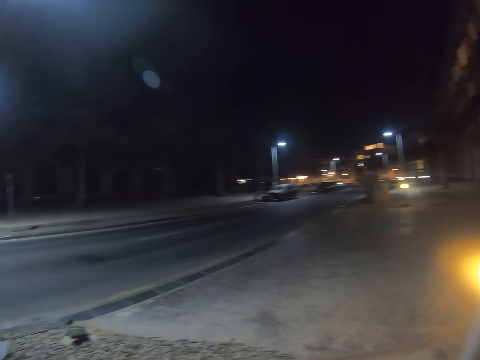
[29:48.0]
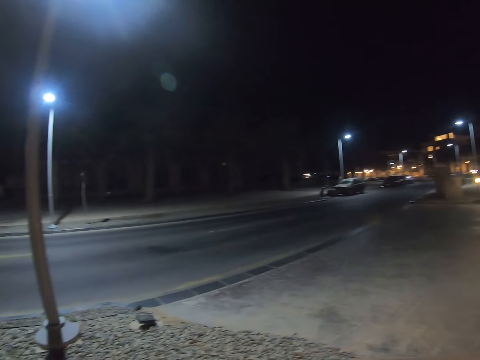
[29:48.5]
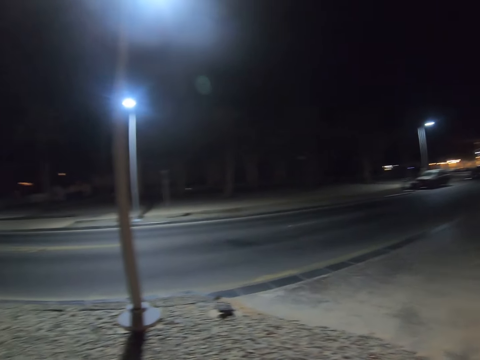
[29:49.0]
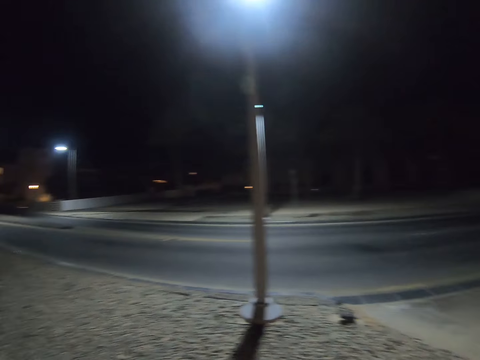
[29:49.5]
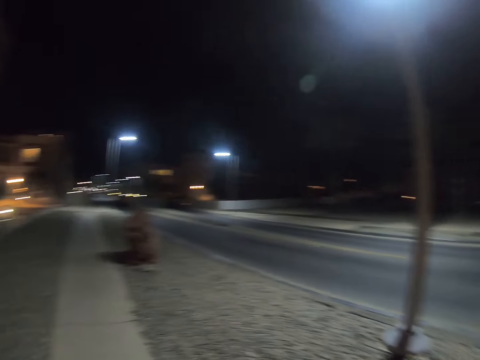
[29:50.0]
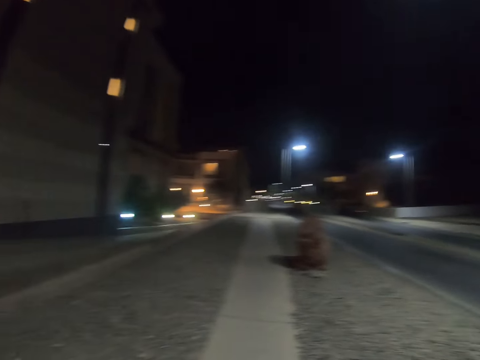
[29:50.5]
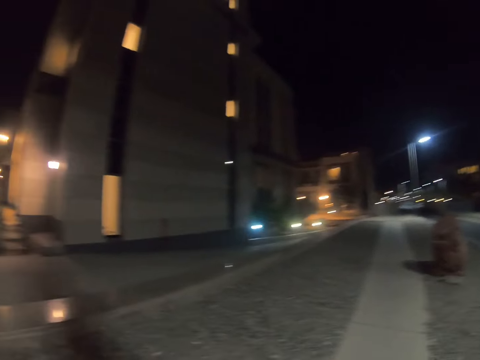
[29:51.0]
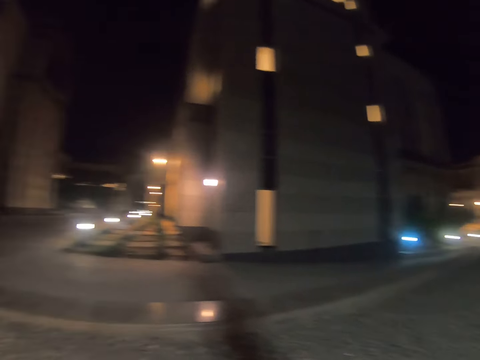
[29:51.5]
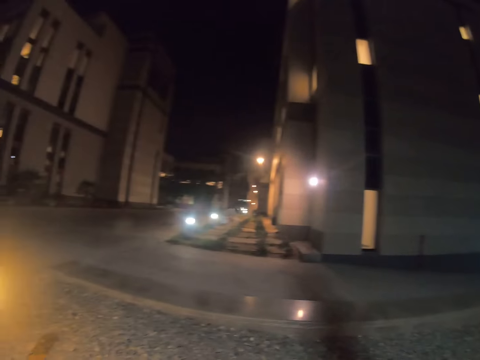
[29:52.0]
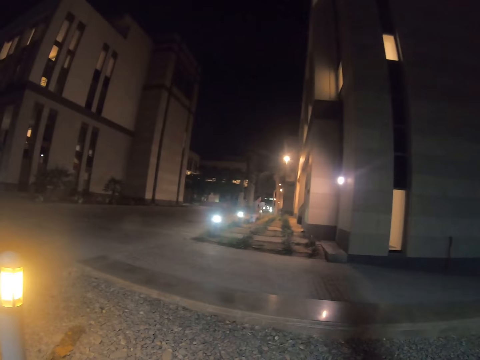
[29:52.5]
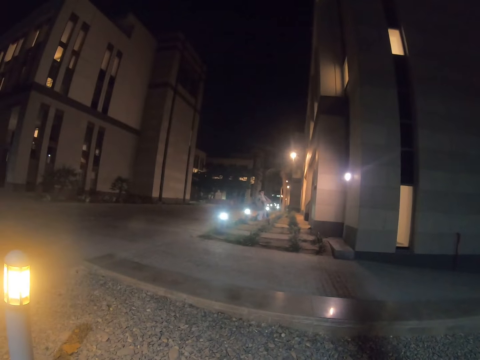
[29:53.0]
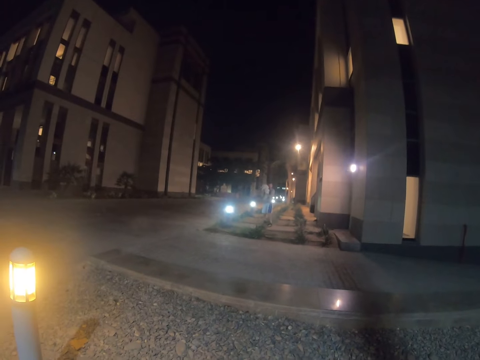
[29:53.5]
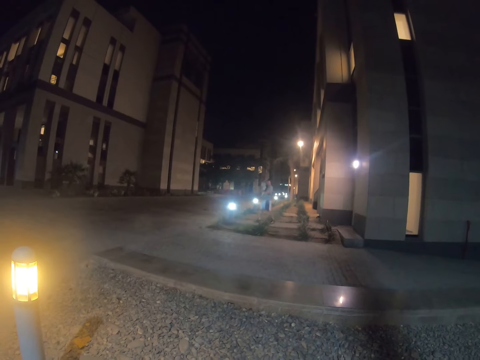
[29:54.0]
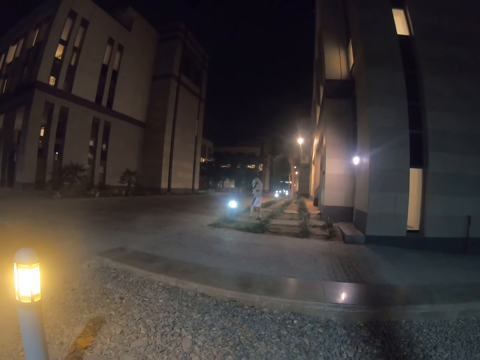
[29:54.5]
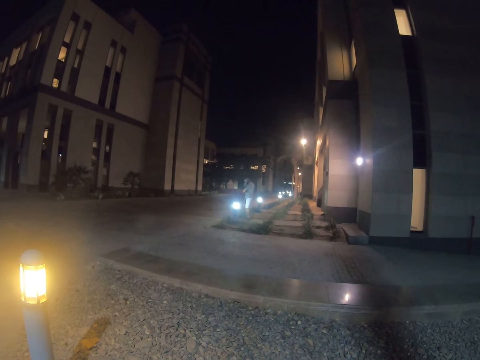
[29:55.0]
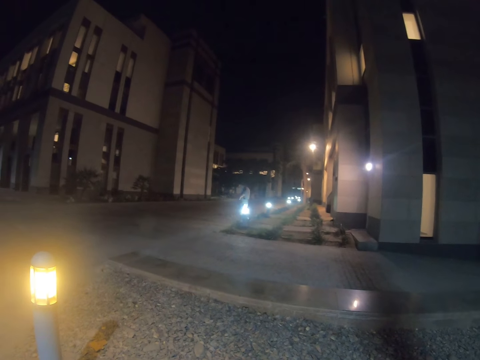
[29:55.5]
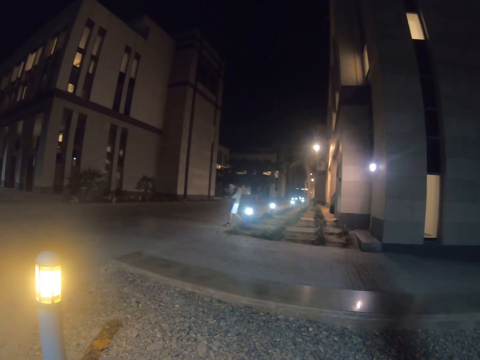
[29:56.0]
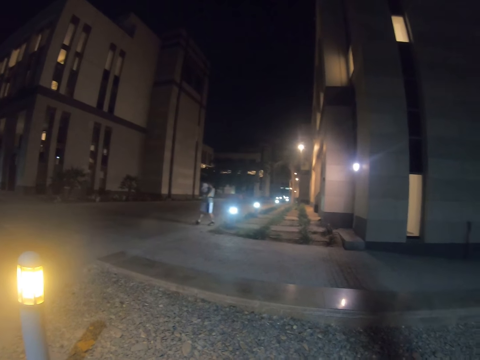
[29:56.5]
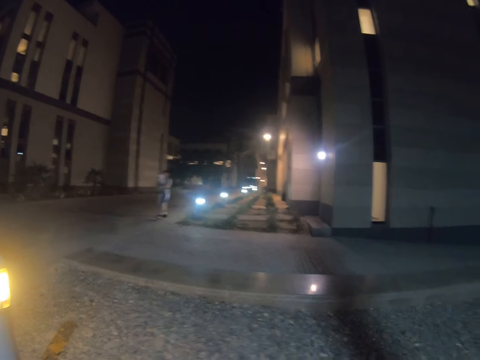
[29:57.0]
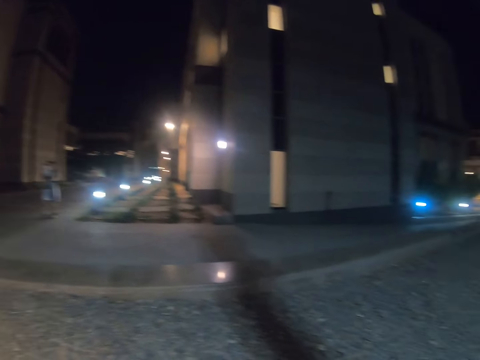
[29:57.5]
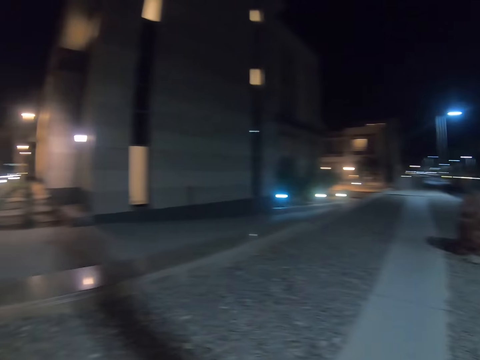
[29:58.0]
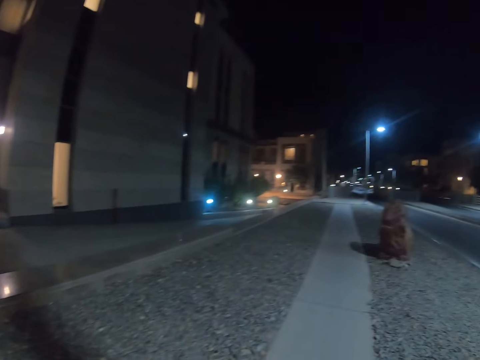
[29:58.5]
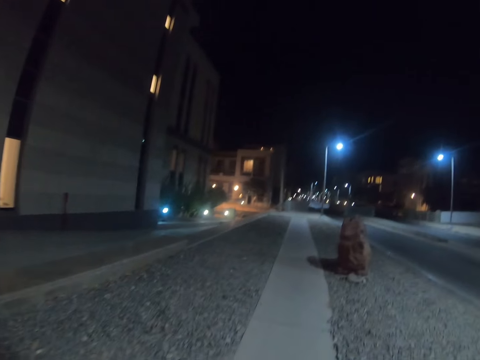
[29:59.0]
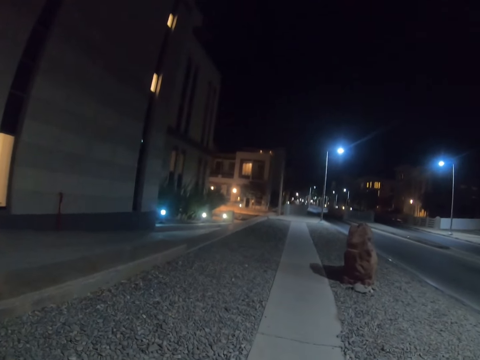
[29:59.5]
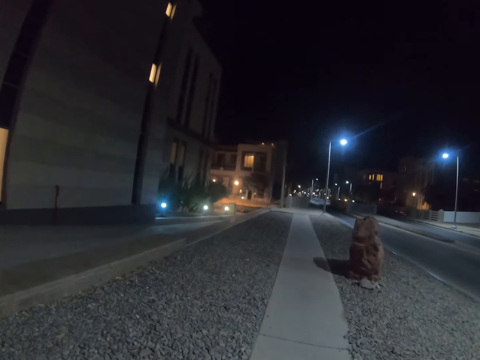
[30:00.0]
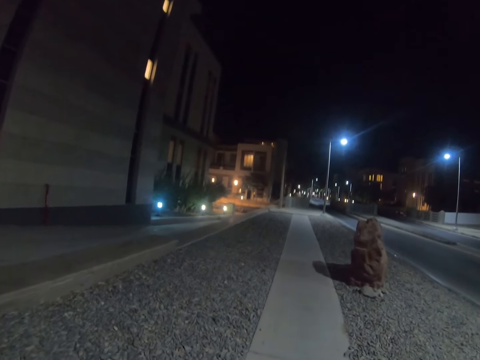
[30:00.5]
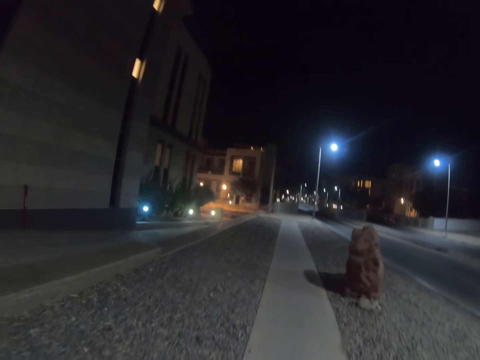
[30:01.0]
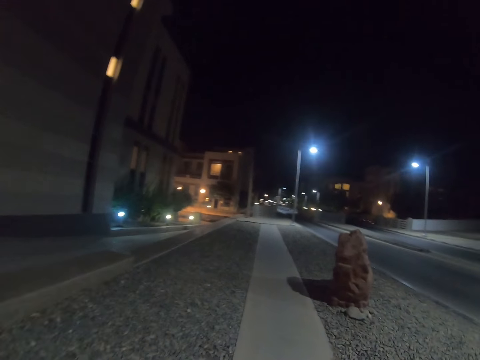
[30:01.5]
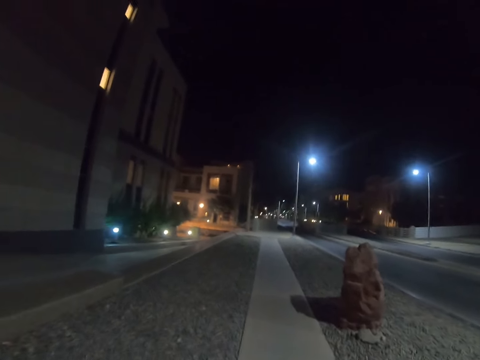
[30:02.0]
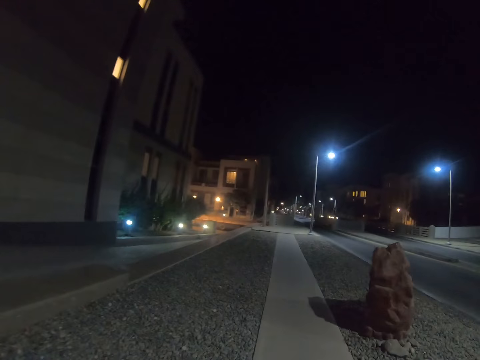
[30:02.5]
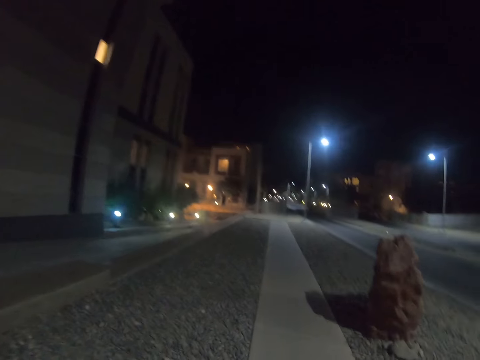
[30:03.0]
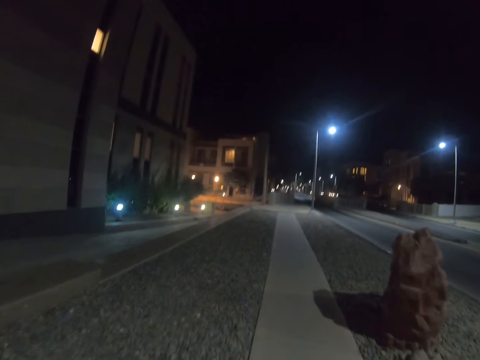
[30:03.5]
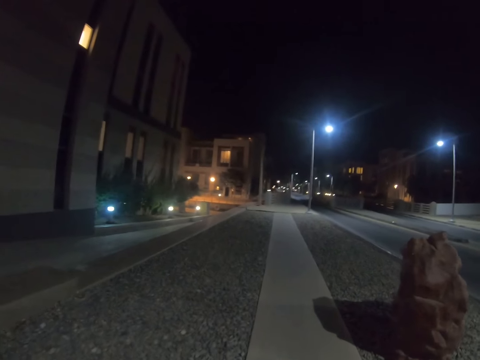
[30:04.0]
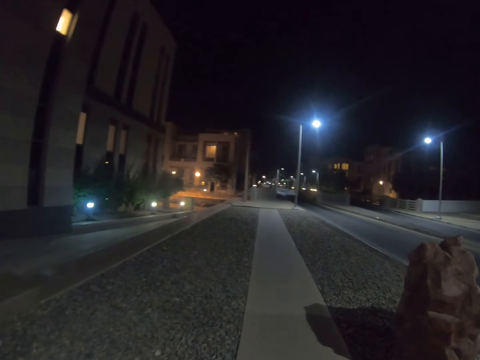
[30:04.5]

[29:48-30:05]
The camera wearer gazes at a man. The man picks up a cat. The man carries the cat. The man walks. The camera wearer walks on the sidewalk.

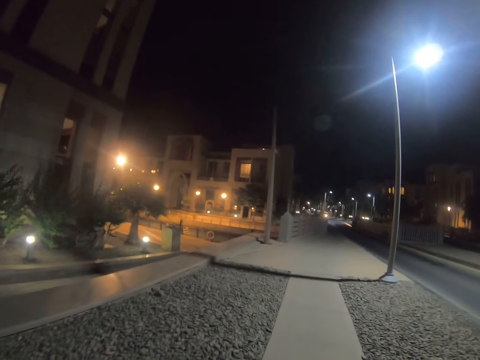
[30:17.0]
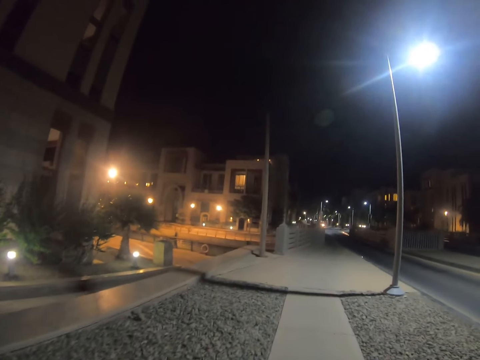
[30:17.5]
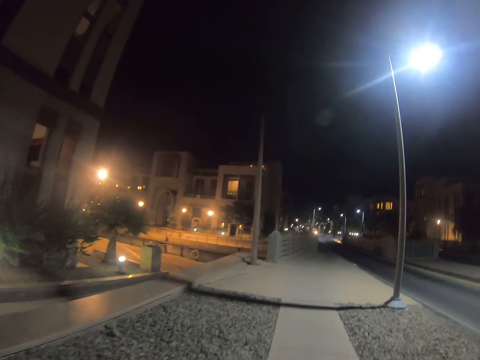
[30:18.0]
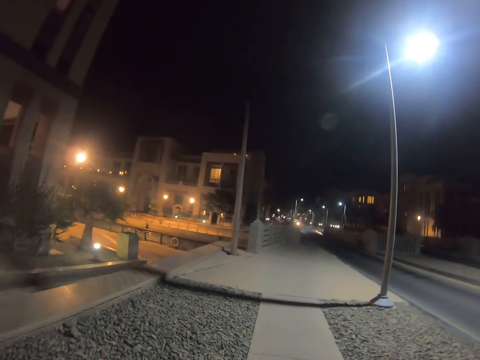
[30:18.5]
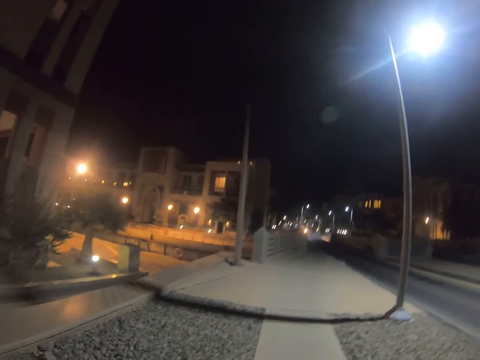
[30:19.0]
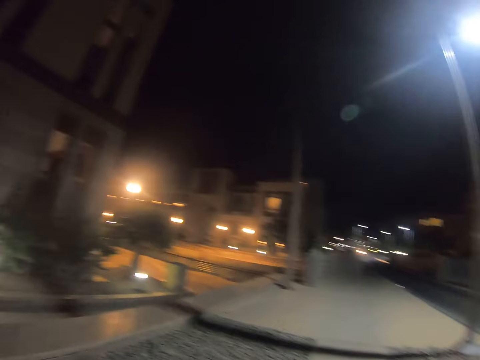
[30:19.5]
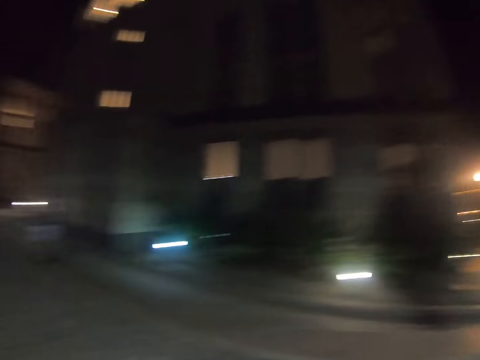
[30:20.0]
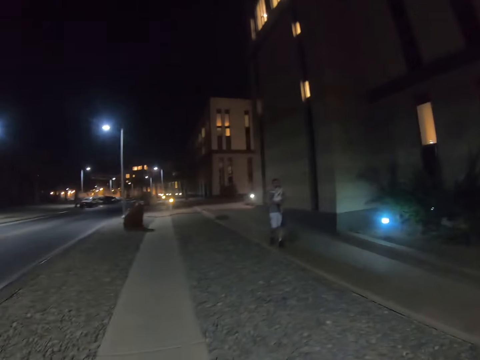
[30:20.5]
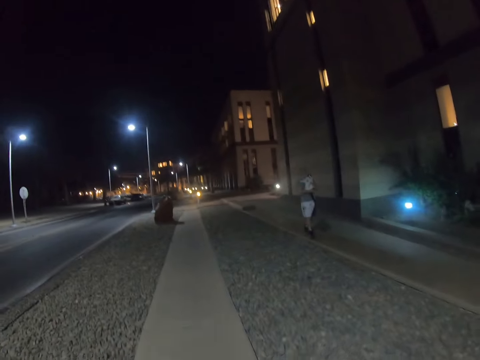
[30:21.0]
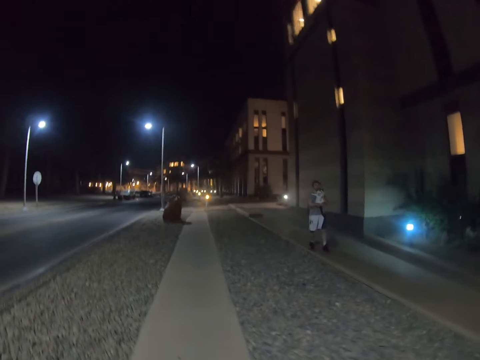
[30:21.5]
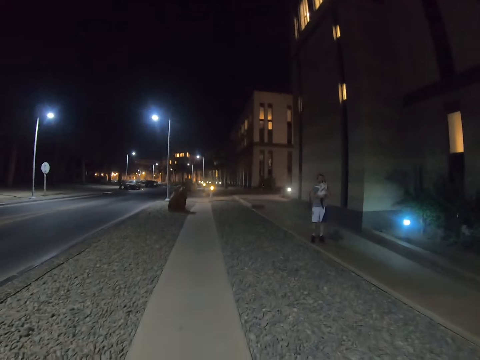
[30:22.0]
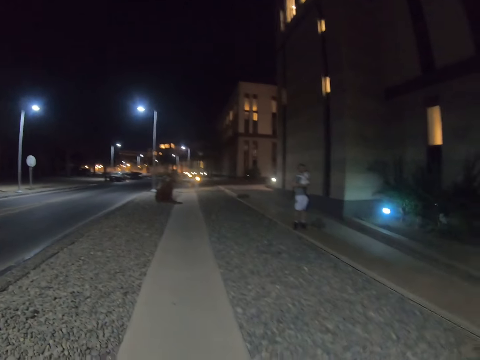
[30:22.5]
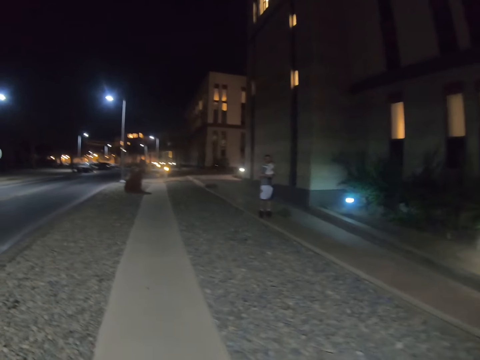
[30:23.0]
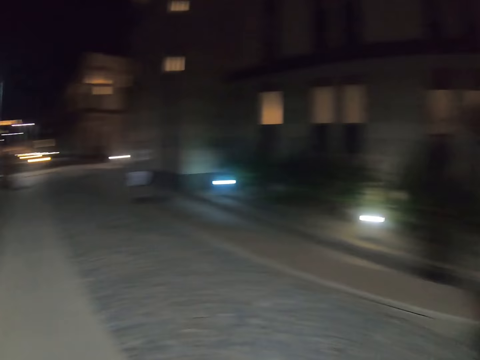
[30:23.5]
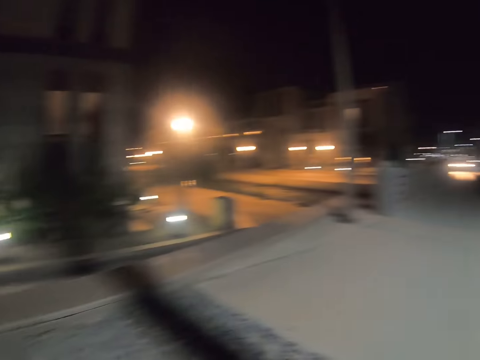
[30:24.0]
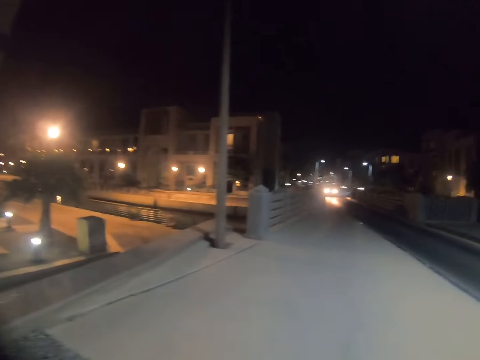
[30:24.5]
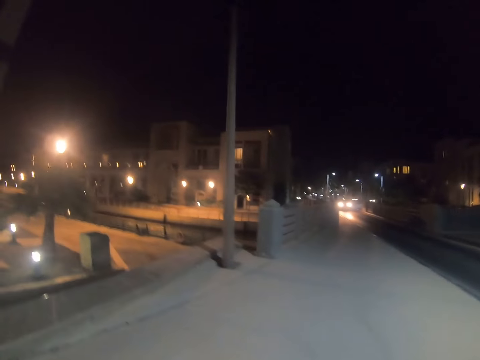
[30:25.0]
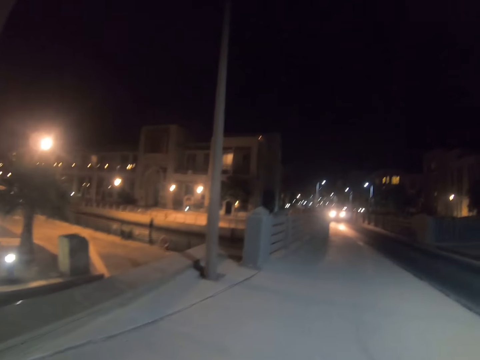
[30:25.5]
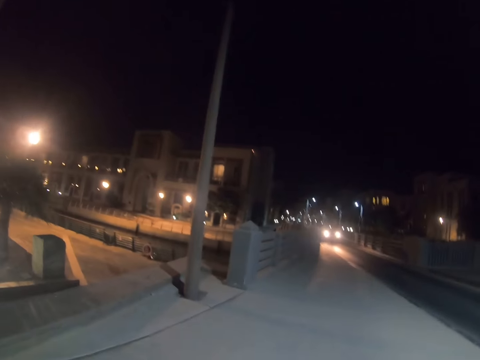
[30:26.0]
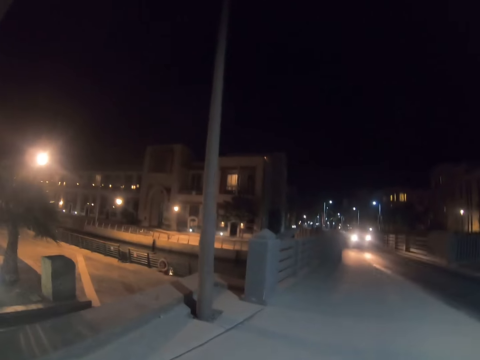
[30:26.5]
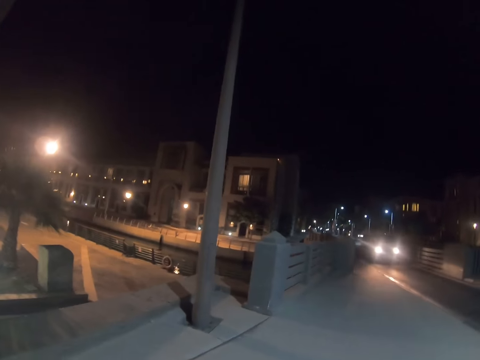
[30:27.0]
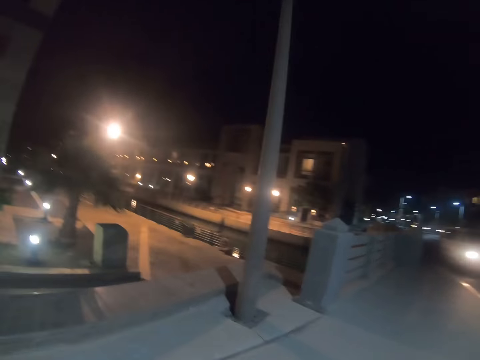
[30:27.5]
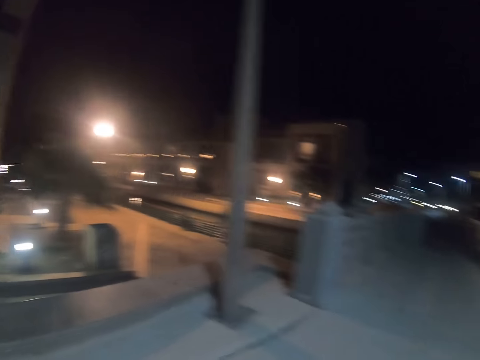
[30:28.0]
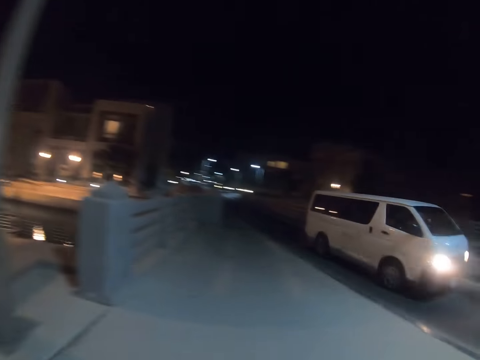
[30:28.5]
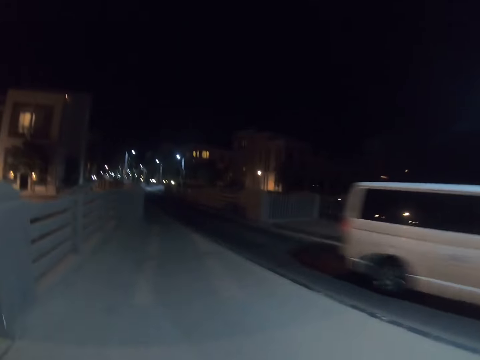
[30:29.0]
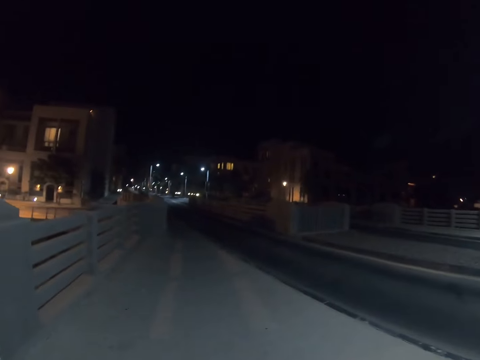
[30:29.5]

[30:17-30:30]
The camera wearer turns around. They gaze at the man. The man carries the cat. The camera wearer walks on the sidewalk.
